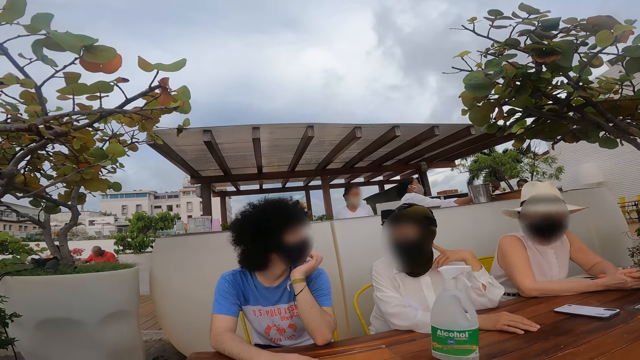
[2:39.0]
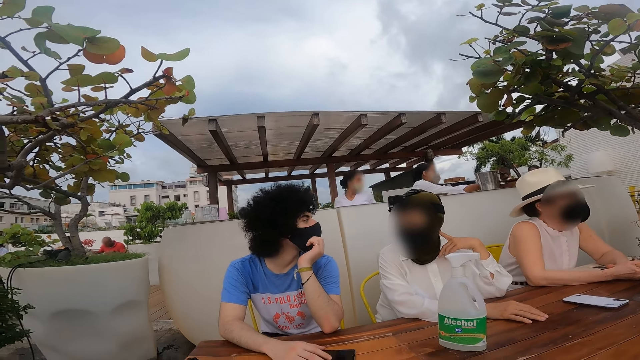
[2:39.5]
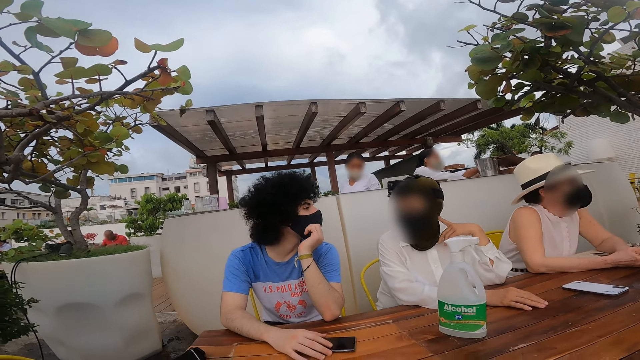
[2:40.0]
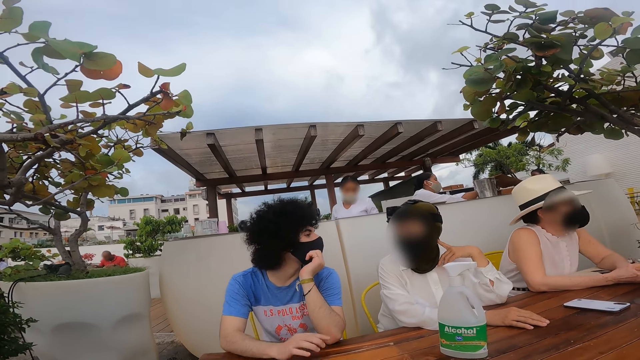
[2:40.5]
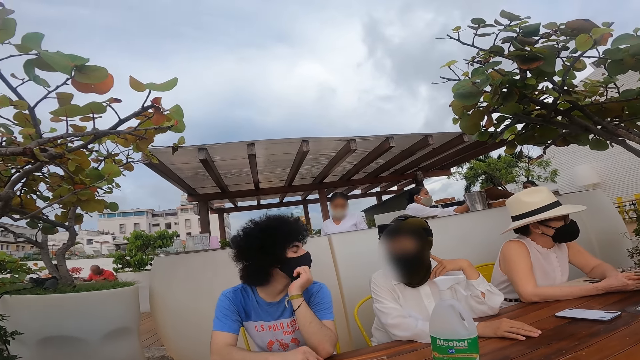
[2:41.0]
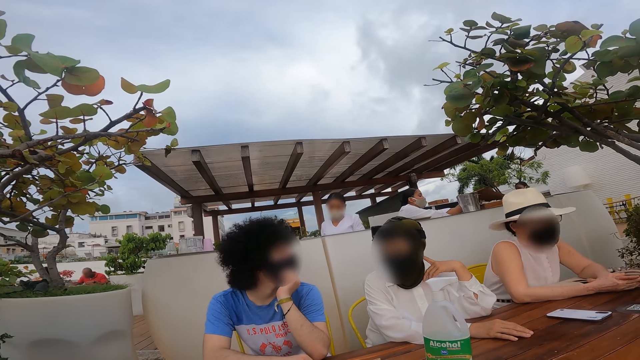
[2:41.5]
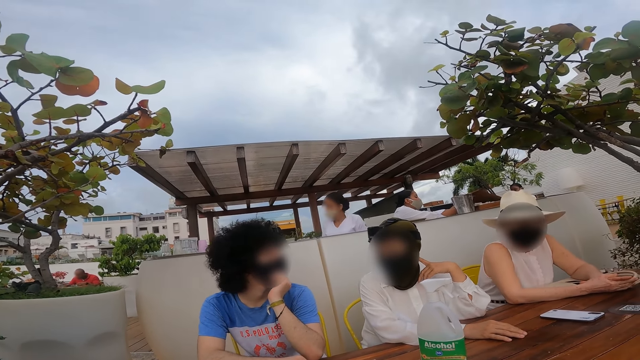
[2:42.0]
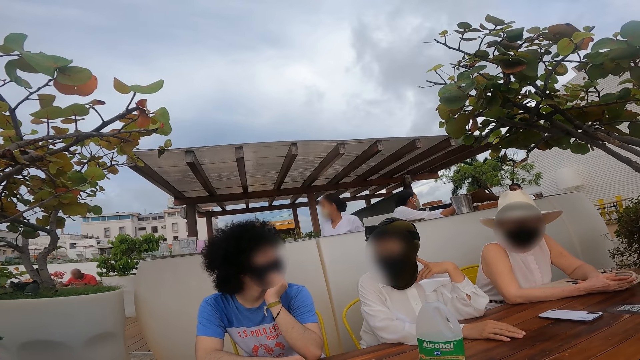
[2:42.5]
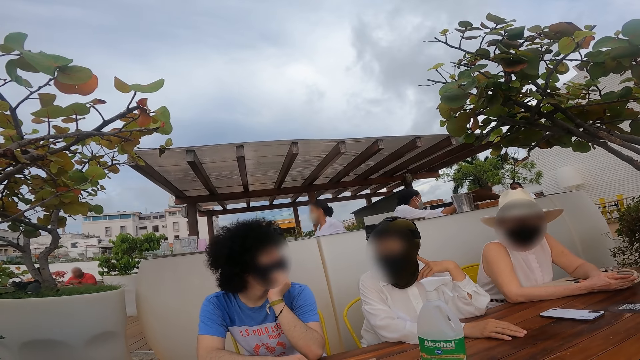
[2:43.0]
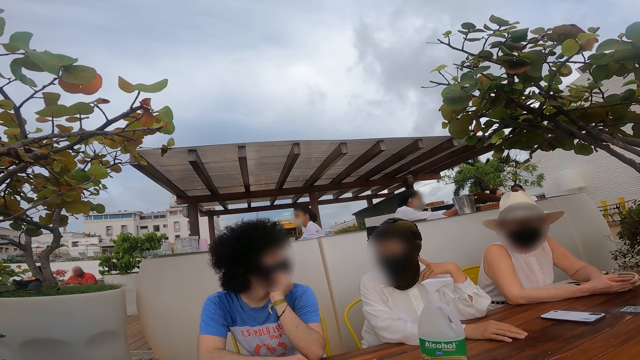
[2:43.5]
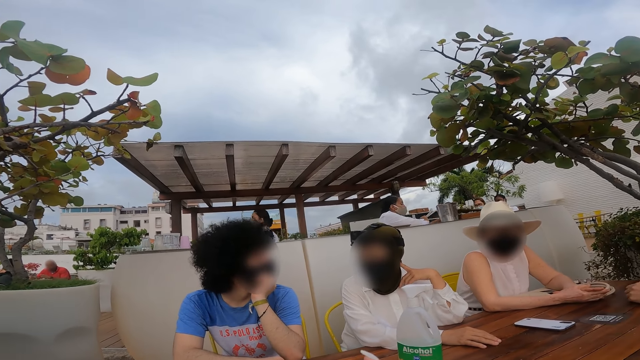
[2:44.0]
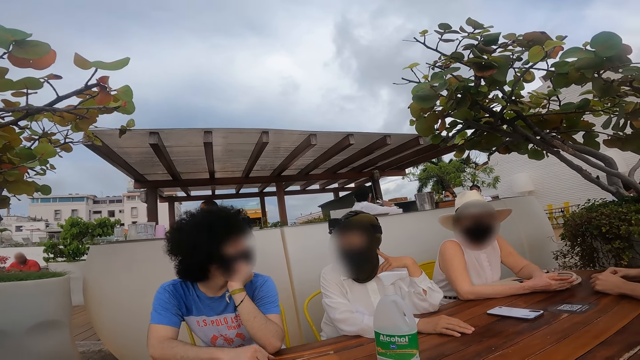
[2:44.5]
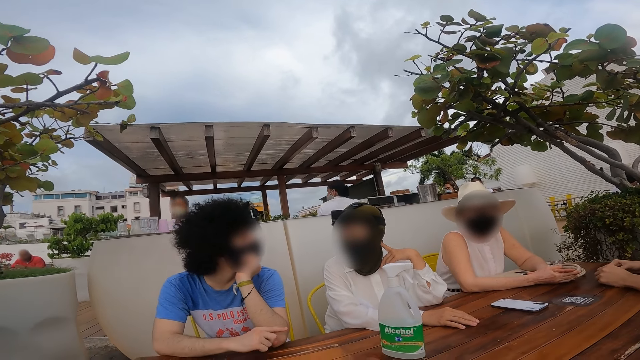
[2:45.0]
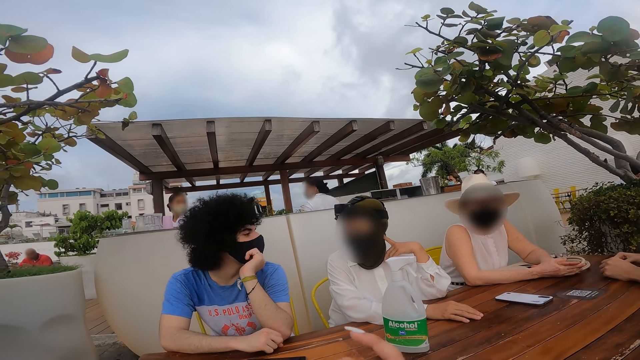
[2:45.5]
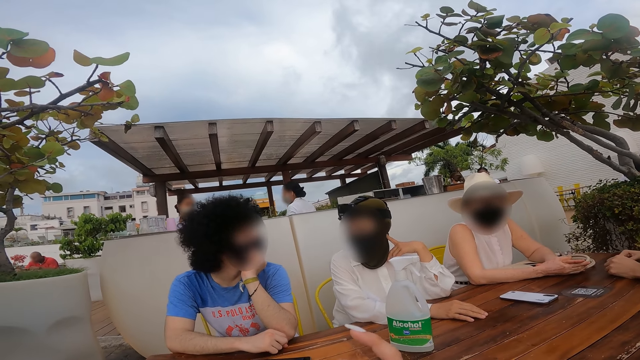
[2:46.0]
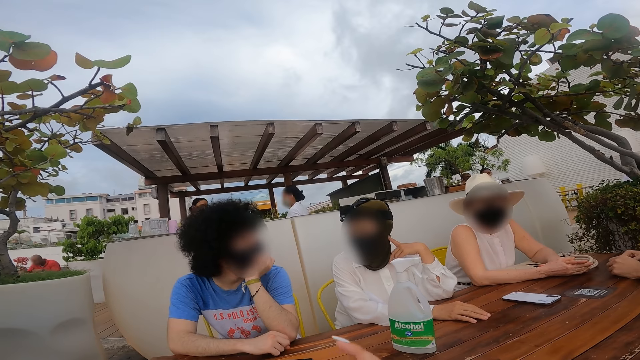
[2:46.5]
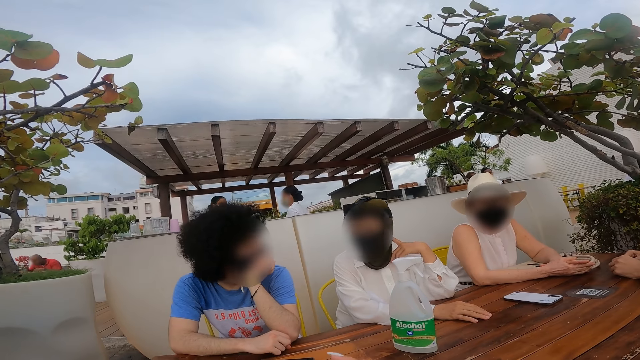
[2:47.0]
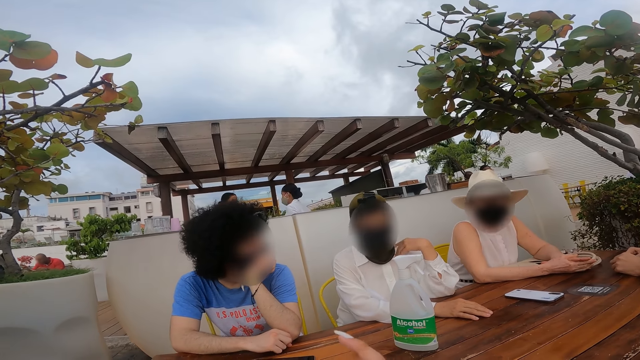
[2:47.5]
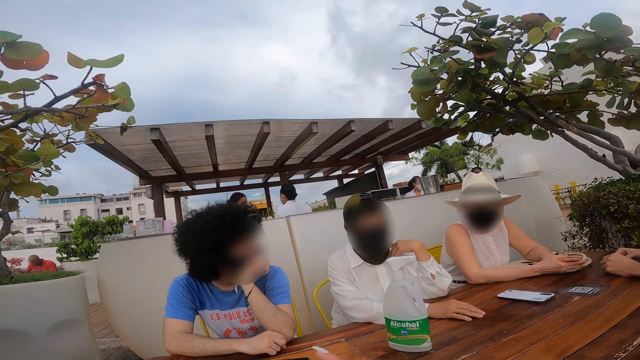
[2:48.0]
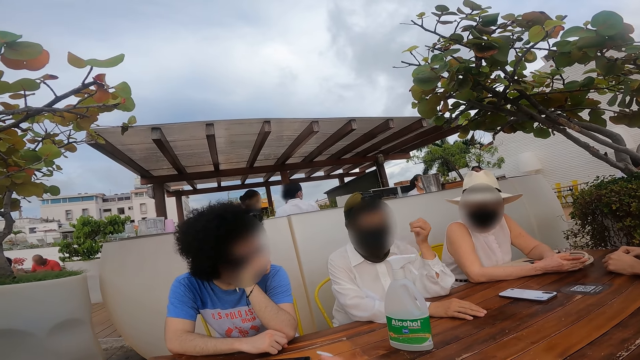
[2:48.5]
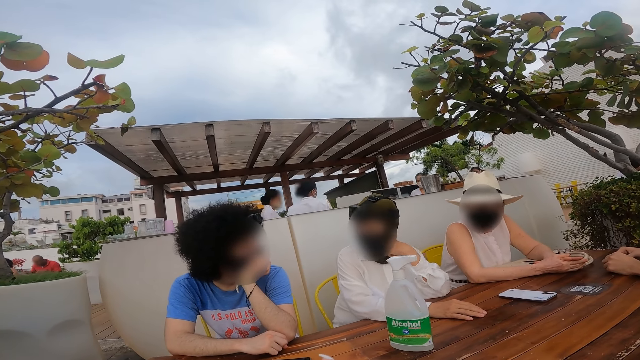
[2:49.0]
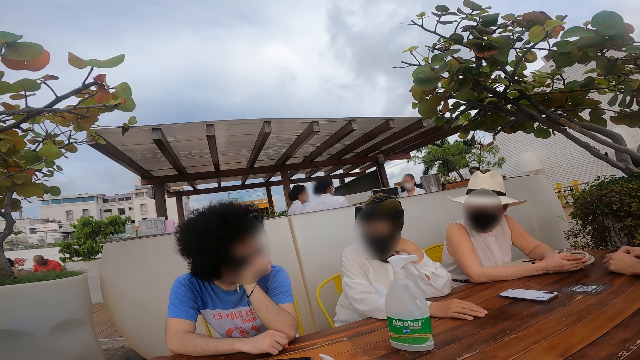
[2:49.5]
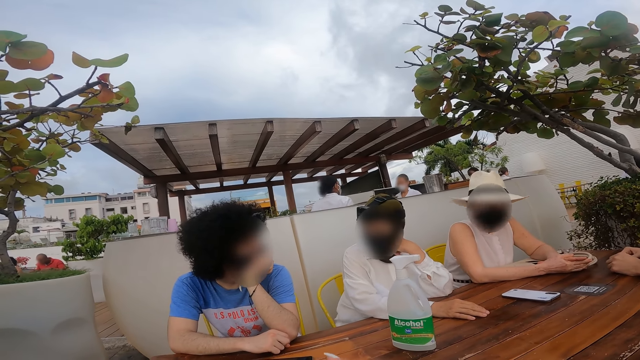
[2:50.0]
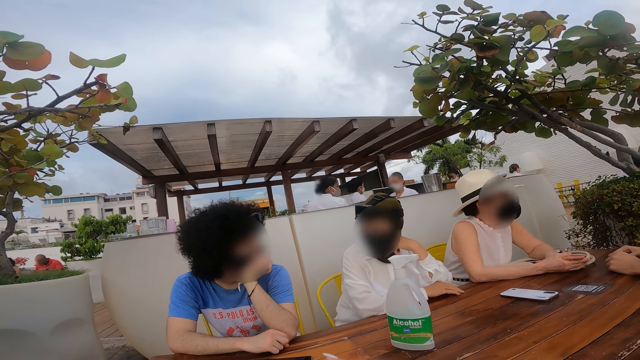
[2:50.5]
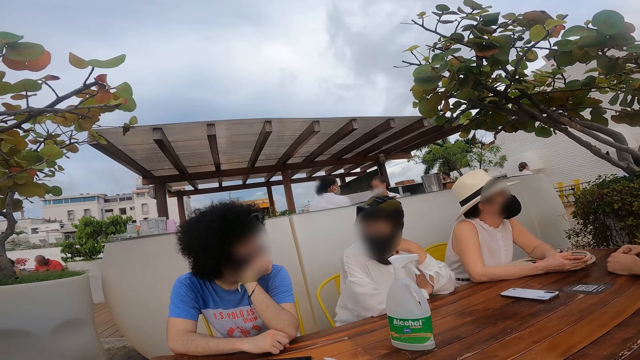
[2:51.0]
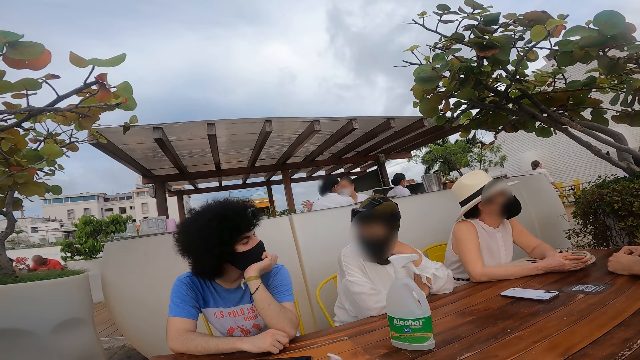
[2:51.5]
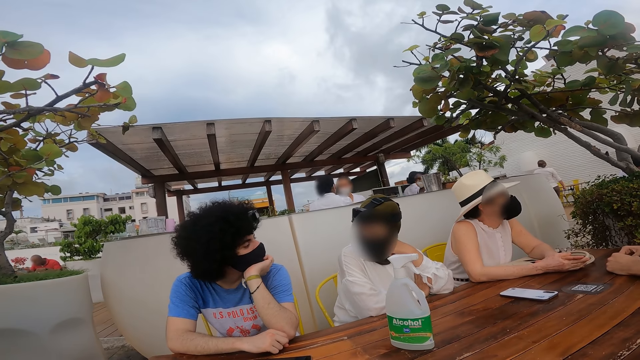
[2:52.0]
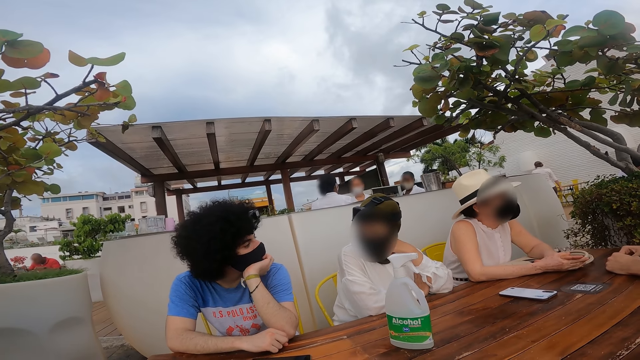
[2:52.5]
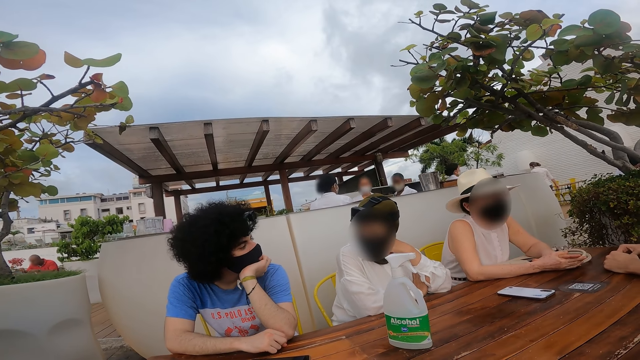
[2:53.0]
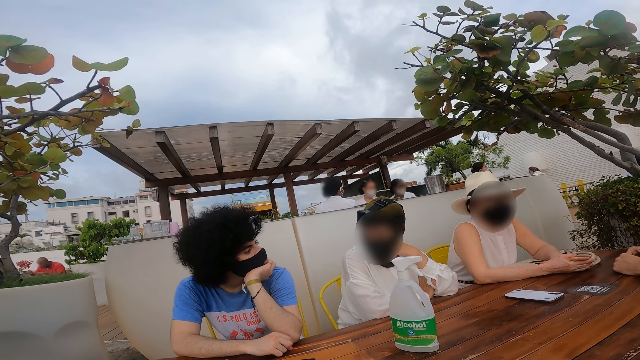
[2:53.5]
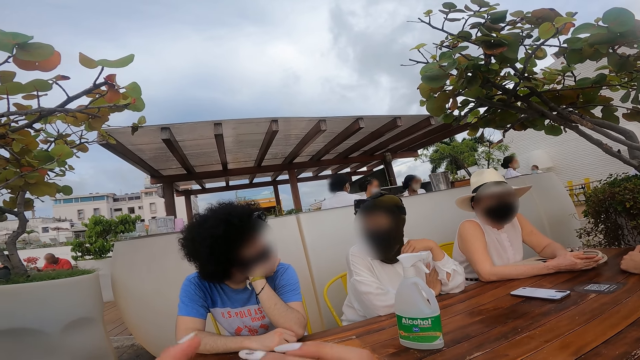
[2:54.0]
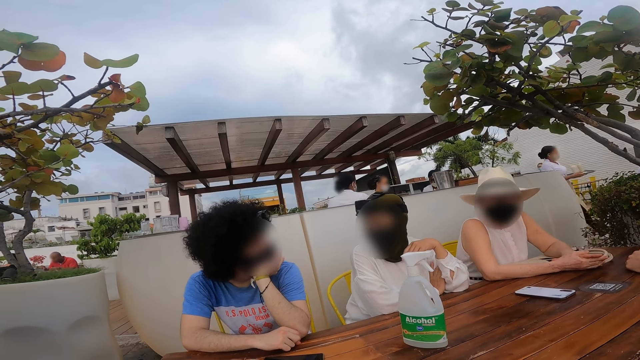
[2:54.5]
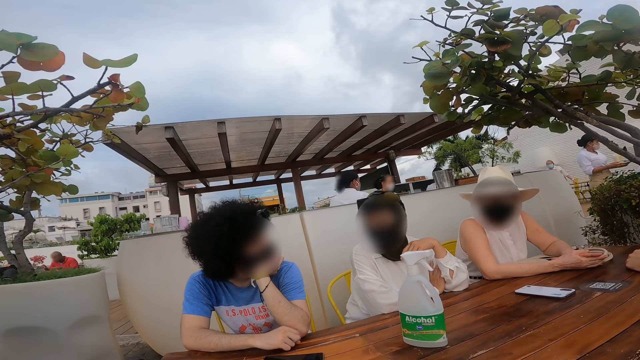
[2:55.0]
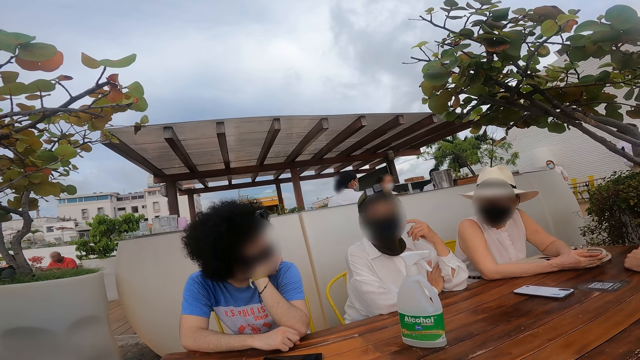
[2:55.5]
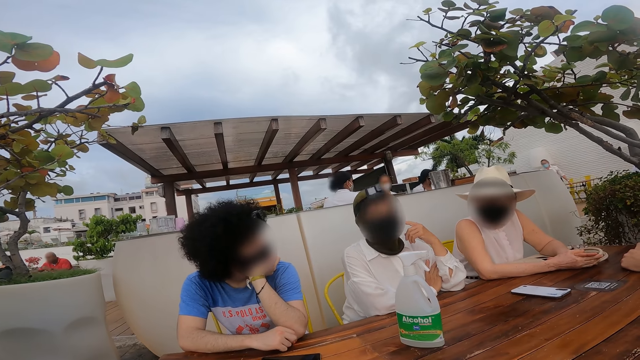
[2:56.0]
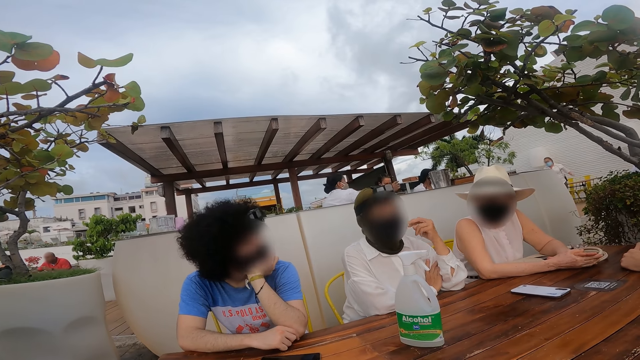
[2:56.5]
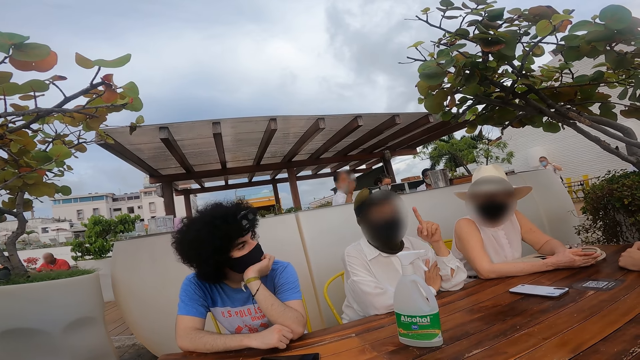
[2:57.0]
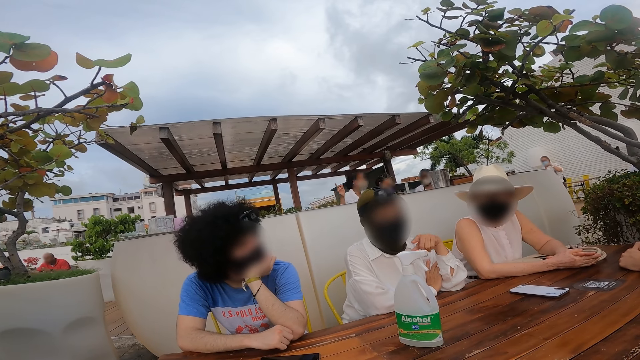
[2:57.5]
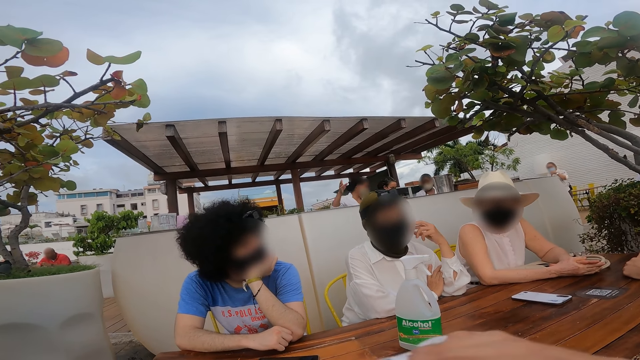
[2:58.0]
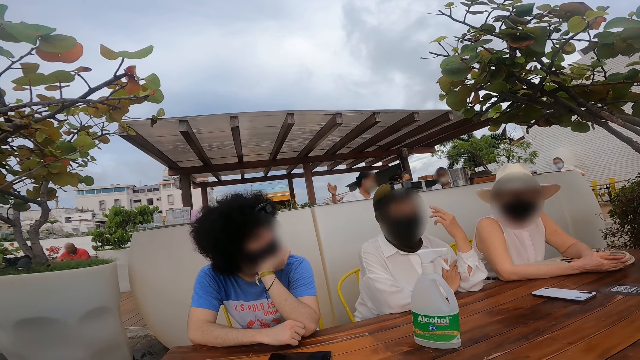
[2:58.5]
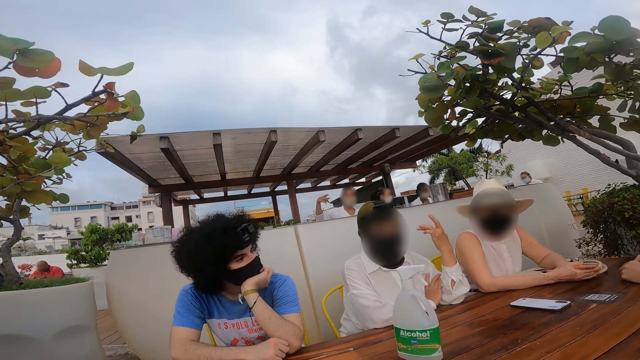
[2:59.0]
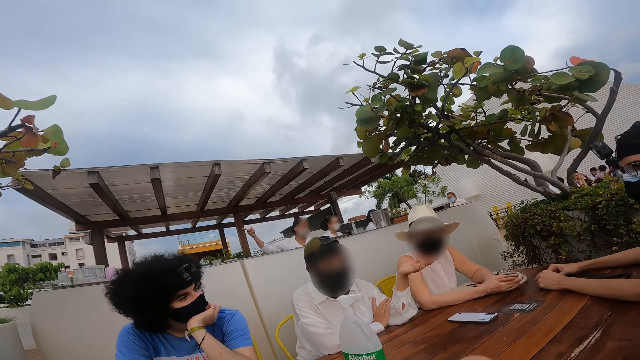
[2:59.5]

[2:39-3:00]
A person touches the mask. Another person talks with the first person.
